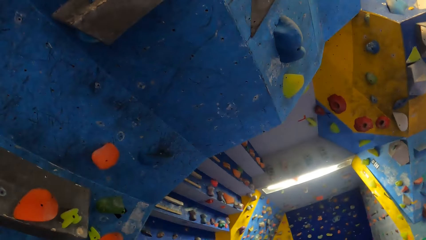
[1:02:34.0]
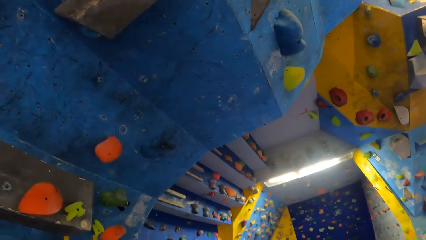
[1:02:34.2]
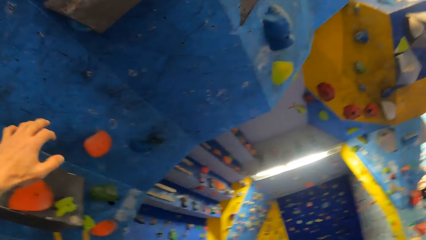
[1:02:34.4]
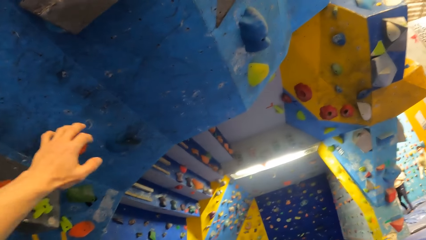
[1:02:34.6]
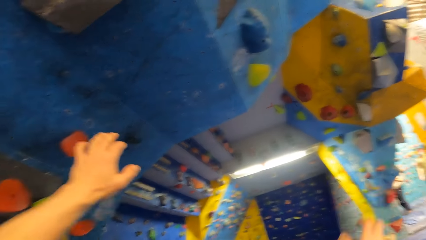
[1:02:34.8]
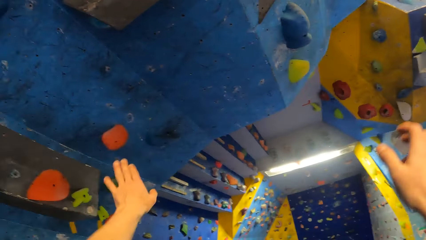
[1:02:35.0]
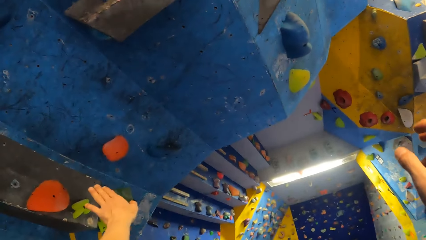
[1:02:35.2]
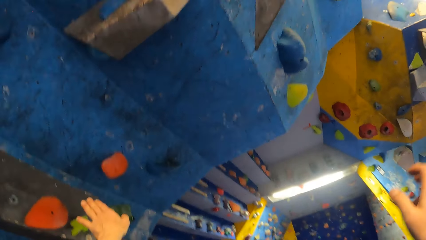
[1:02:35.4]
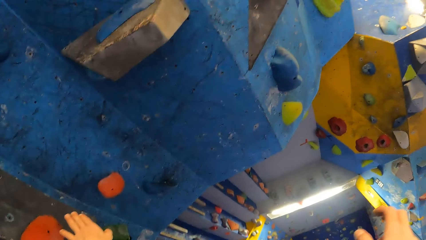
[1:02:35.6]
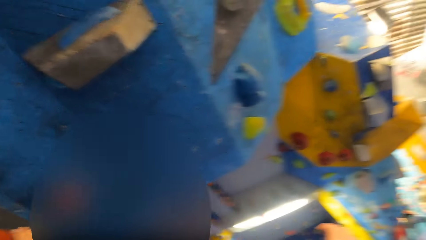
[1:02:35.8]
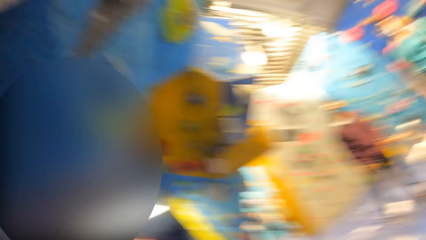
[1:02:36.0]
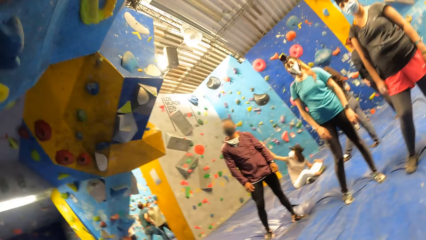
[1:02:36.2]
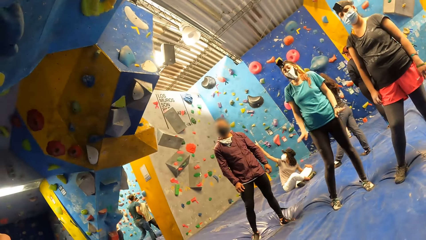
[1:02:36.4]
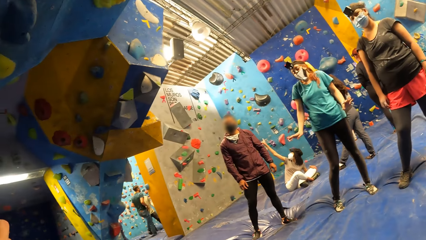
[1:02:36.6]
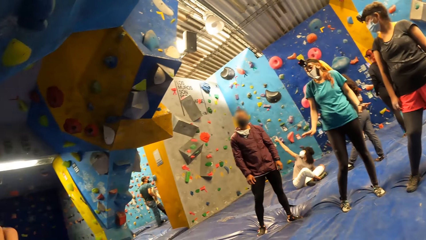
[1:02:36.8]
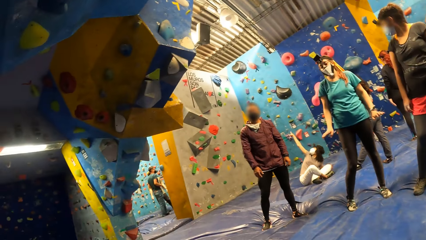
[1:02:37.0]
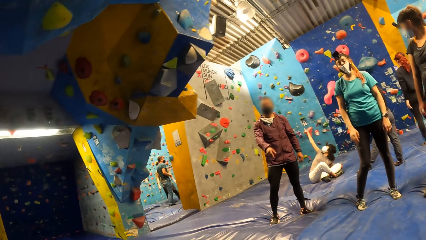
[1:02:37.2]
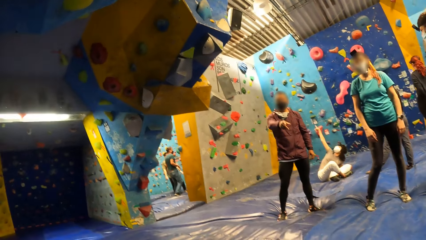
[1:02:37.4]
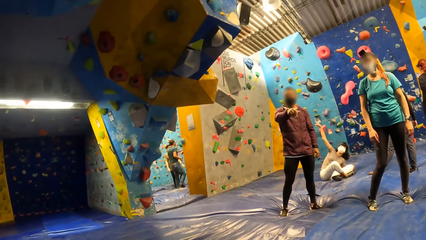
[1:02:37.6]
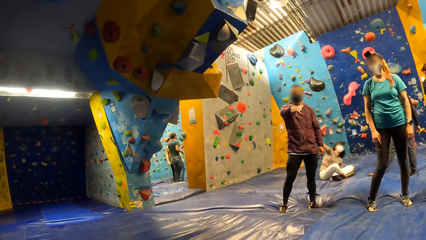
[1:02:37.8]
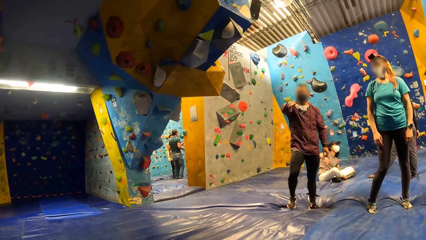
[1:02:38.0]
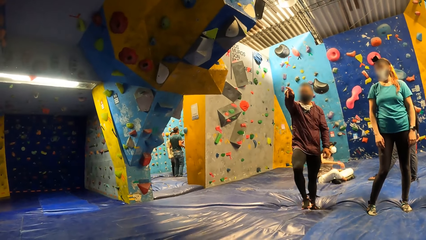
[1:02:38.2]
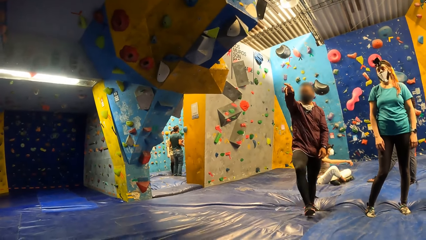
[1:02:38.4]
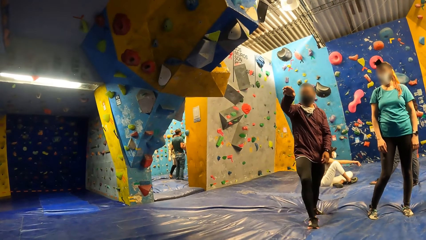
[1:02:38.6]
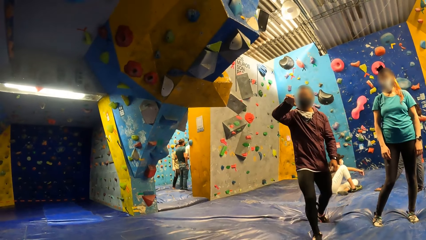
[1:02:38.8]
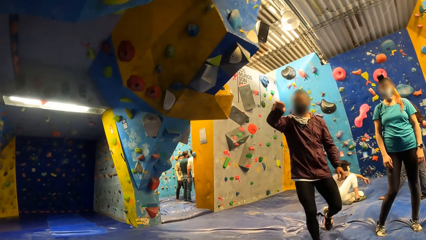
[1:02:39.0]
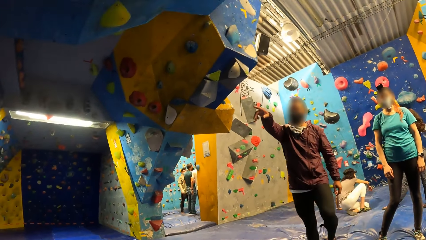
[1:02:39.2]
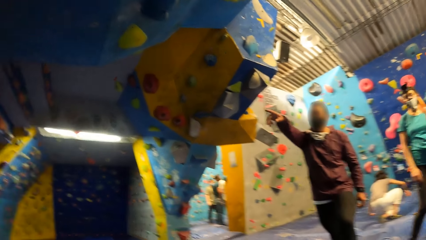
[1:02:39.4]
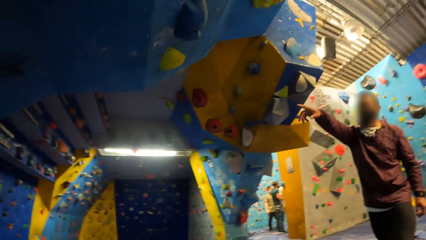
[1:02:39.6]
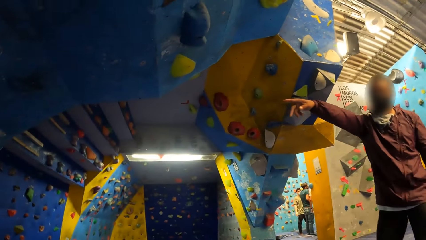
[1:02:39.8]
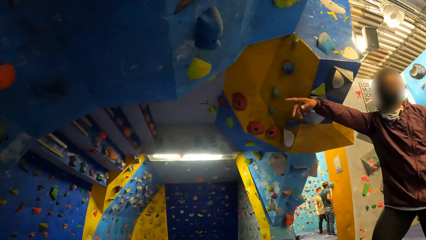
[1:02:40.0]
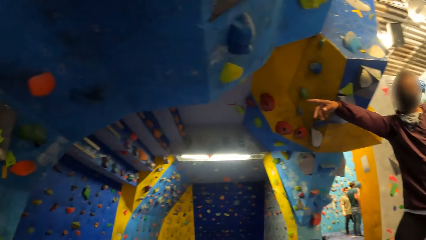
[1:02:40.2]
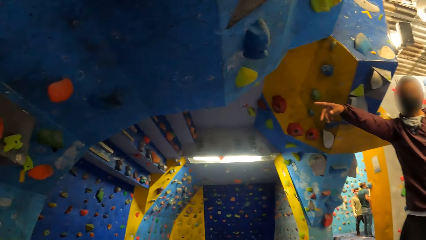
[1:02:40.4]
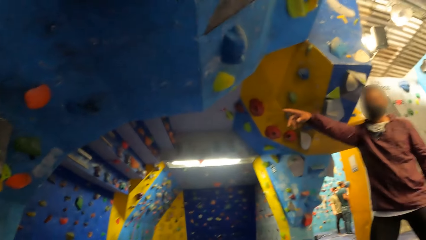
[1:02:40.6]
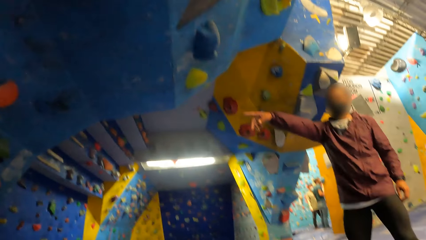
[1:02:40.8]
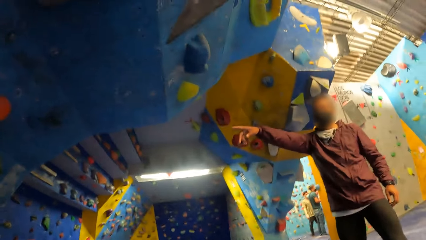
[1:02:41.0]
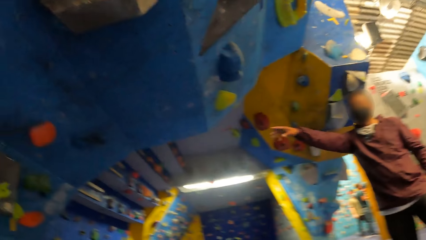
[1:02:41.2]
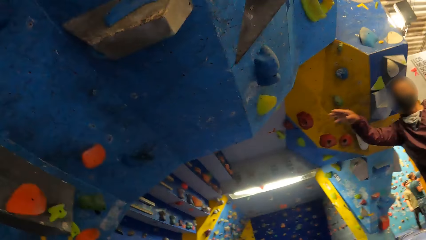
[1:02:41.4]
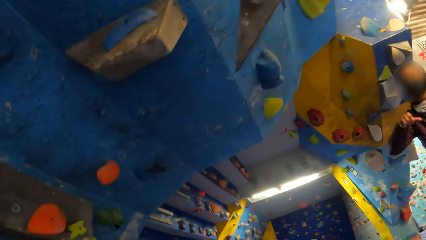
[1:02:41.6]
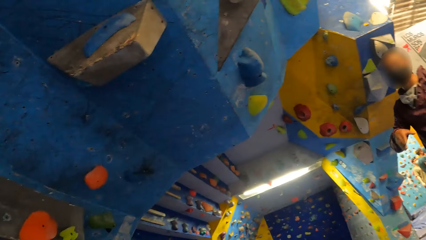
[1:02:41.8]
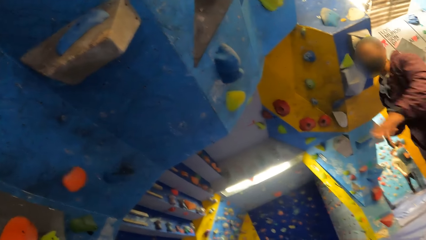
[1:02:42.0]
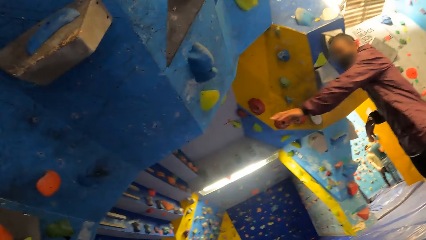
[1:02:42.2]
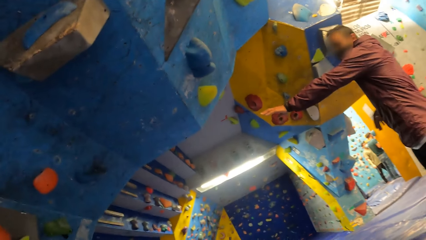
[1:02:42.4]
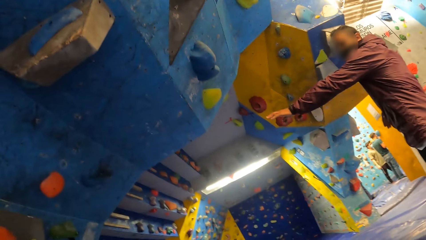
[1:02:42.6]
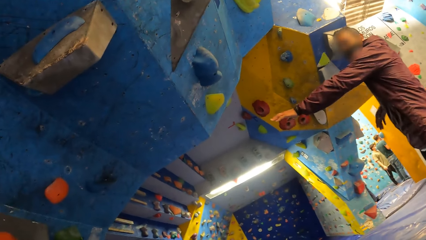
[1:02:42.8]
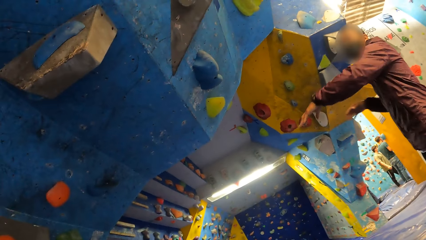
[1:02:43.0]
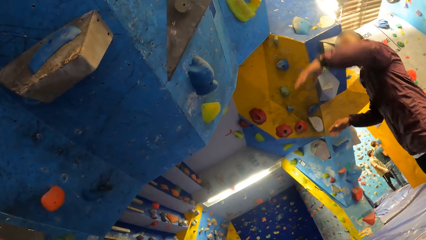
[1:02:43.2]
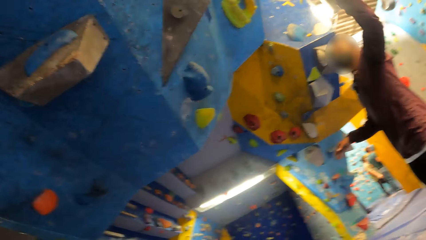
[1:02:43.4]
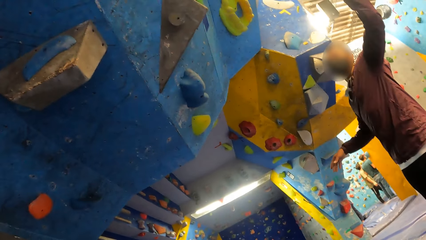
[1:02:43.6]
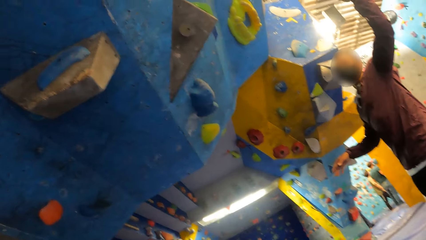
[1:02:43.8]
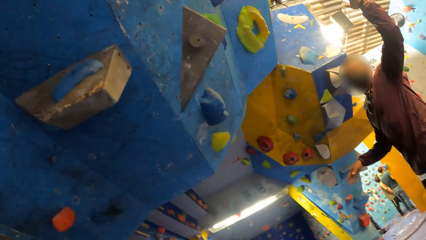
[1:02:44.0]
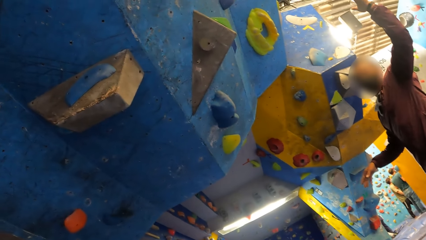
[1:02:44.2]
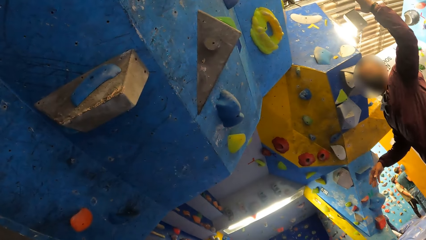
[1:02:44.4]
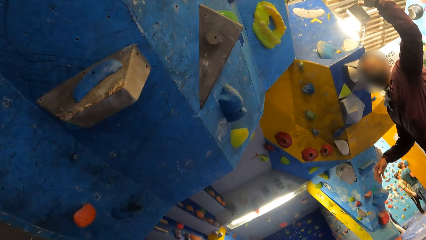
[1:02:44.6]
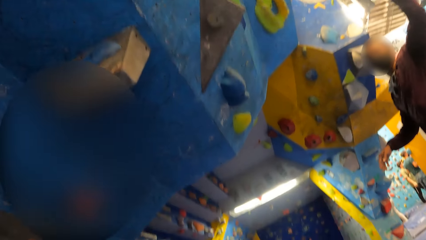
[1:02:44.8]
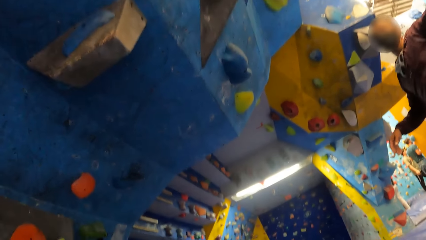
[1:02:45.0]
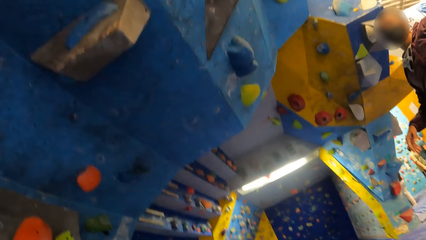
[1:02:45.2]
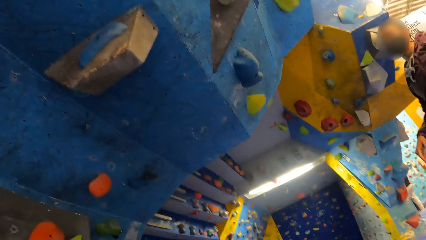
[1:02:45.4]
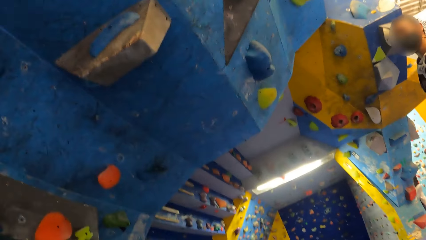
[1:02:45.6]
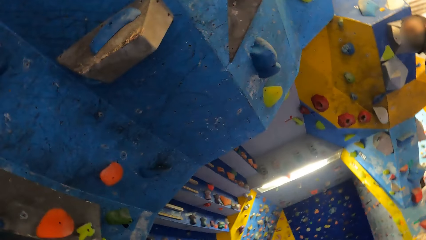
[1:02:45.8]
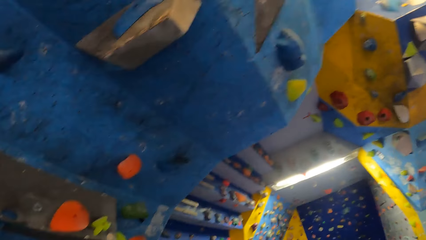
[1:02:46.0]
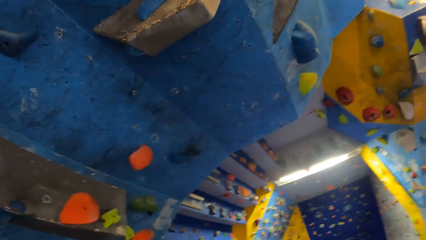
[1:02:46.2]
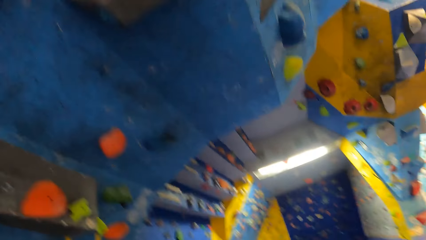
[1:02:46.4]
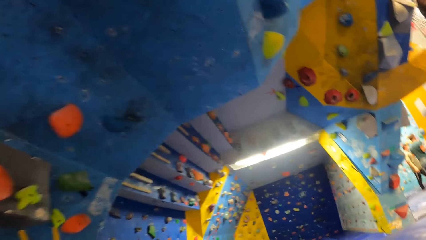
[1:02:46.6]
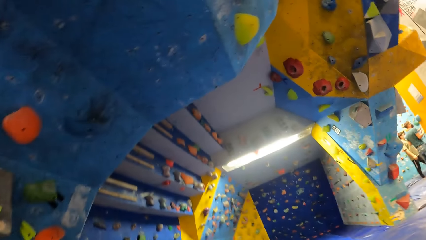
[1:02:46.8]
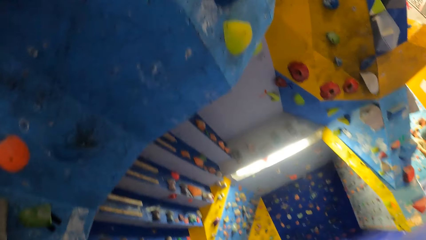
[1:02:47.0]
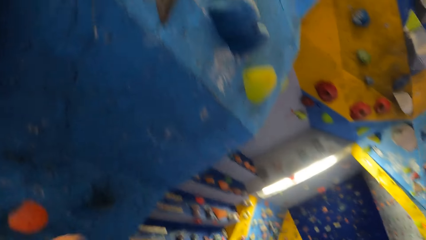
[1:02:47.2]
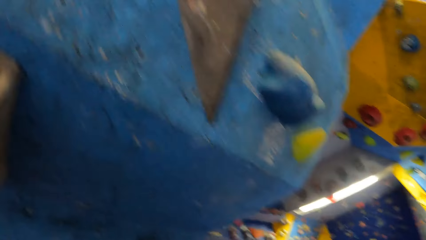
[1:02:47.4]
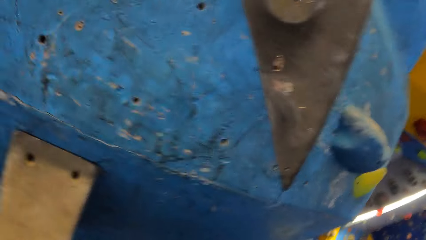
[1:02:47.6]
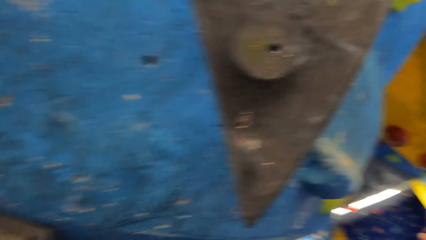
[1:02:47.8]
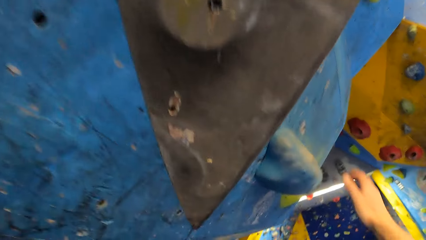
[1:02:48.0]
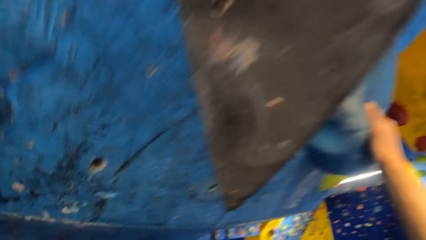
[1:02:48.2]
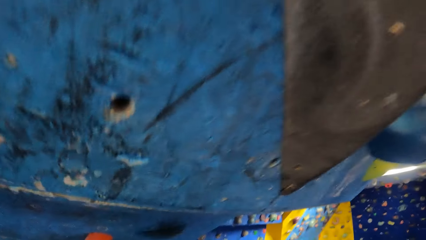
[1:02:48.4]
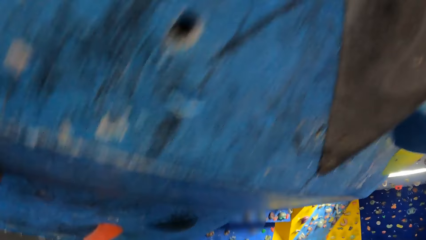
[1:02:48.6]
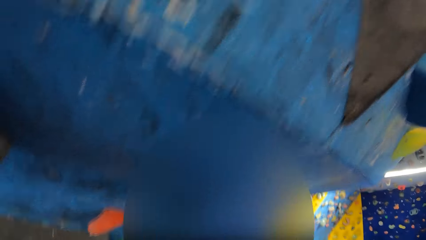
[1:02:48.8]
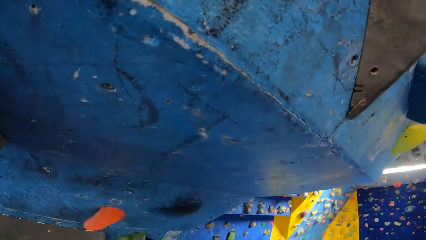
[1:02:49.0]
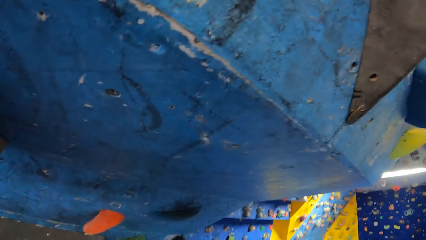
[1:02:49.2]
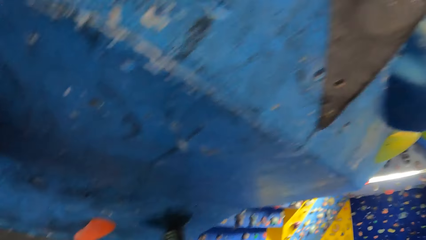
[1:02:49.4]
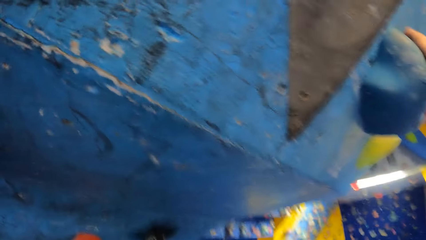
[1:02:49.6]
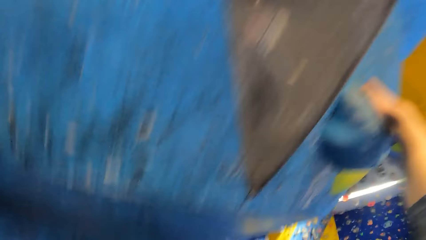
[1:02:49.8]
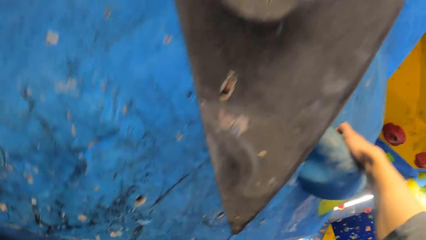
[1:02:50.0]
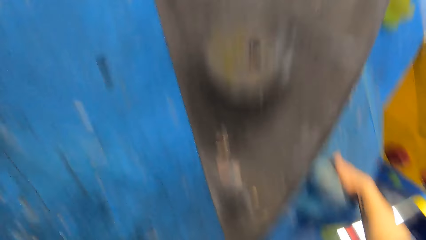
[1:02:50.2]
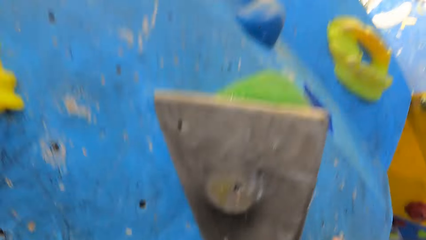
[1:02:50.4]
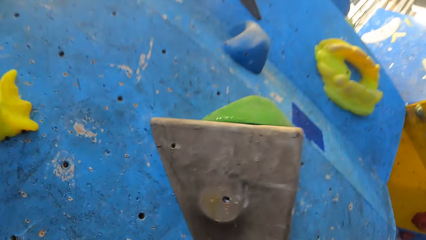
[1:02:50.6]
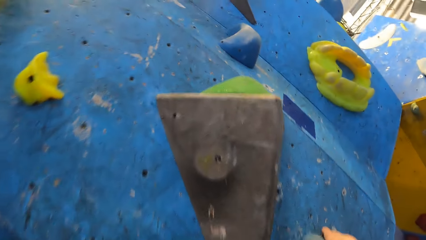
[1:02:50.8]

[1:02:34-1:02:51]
A woman uses a gesture. A man makes gestures with his right hand. Another man instructs the camera wearer. The first man makes gestures with both hands. The camera wearer climbs the wall. He touches the climb hold with his right hand.
